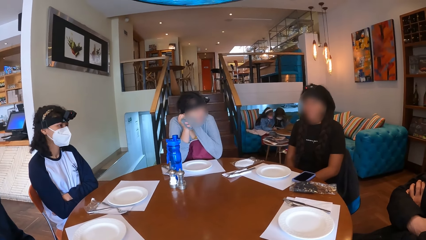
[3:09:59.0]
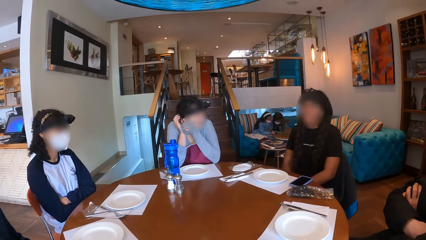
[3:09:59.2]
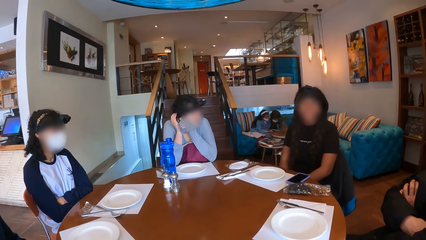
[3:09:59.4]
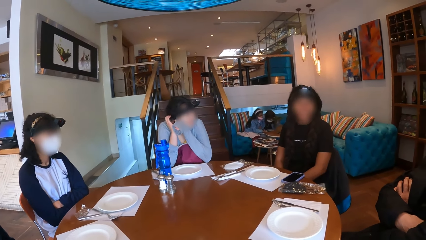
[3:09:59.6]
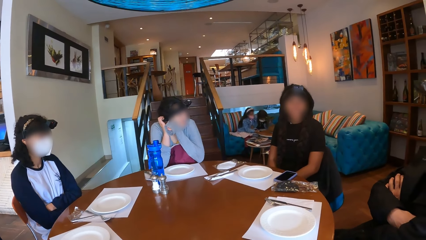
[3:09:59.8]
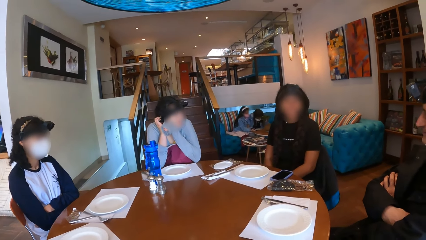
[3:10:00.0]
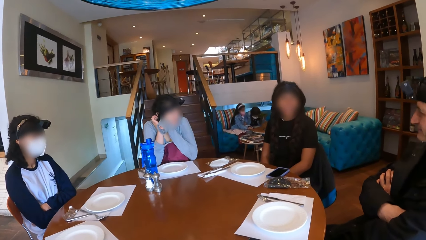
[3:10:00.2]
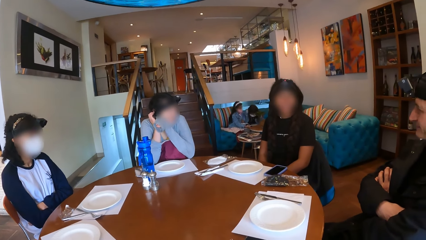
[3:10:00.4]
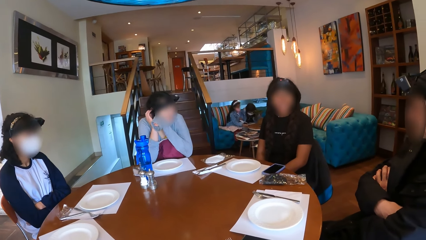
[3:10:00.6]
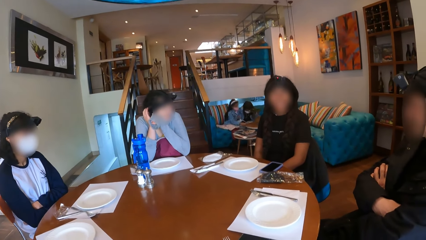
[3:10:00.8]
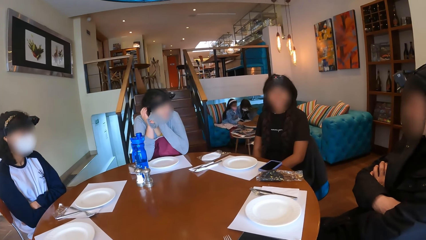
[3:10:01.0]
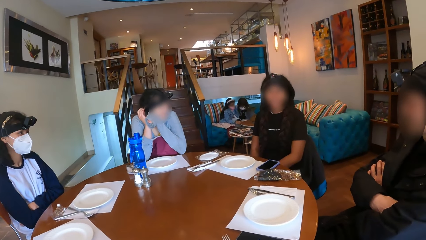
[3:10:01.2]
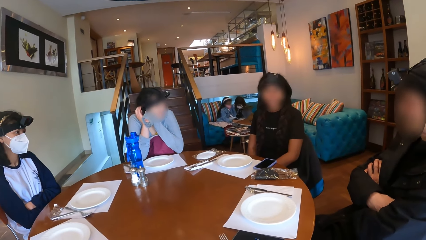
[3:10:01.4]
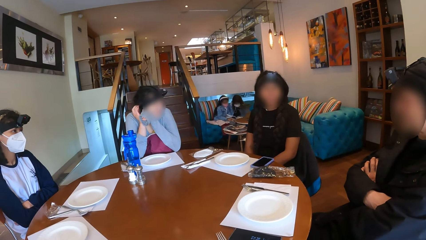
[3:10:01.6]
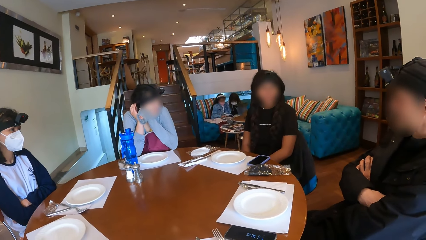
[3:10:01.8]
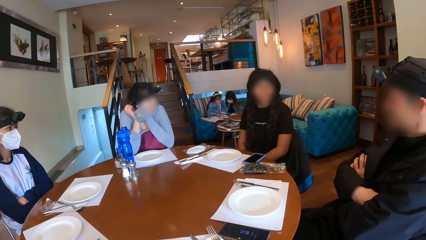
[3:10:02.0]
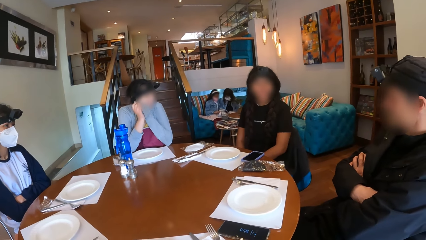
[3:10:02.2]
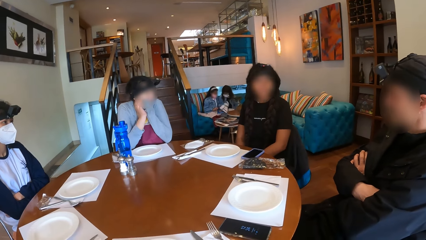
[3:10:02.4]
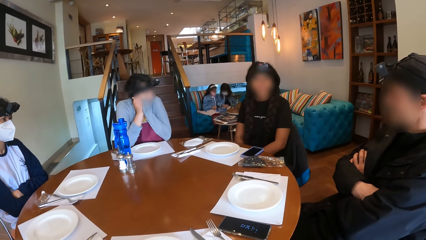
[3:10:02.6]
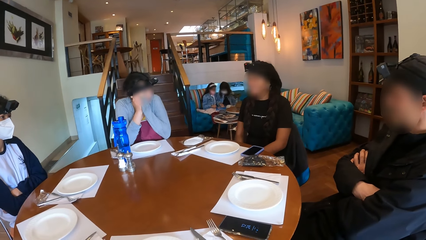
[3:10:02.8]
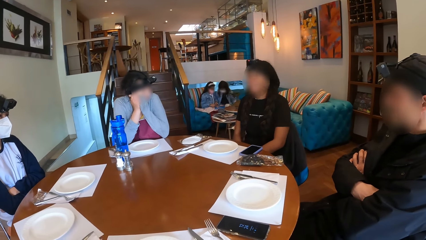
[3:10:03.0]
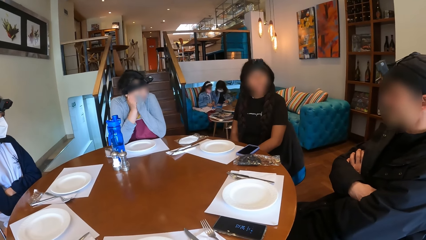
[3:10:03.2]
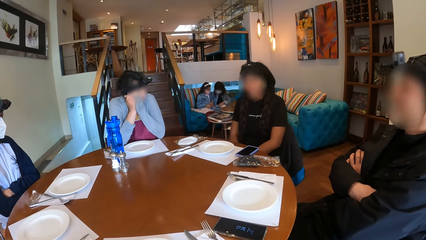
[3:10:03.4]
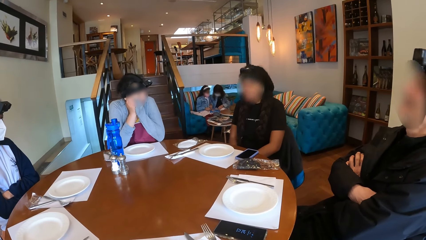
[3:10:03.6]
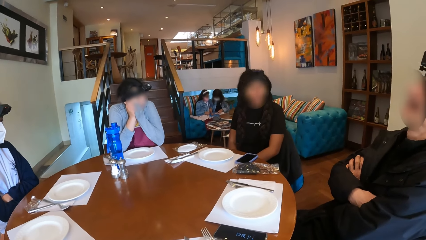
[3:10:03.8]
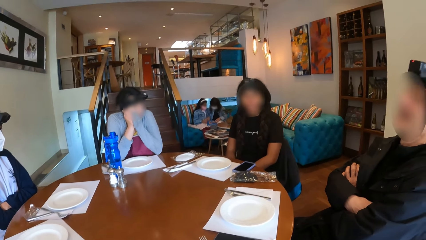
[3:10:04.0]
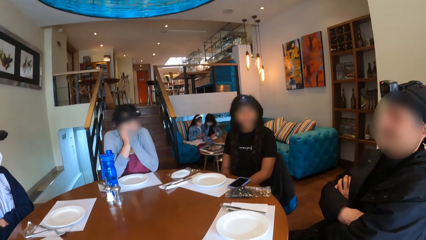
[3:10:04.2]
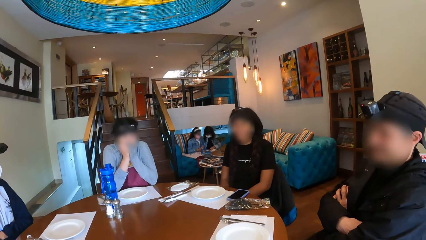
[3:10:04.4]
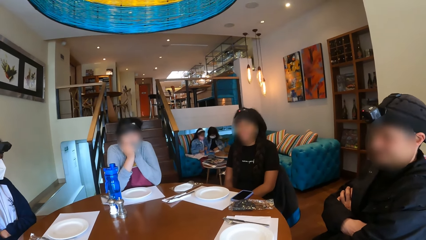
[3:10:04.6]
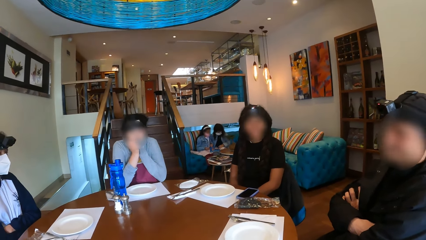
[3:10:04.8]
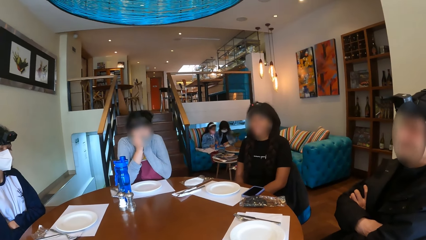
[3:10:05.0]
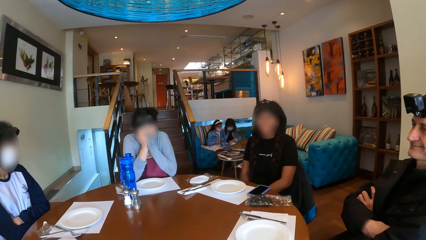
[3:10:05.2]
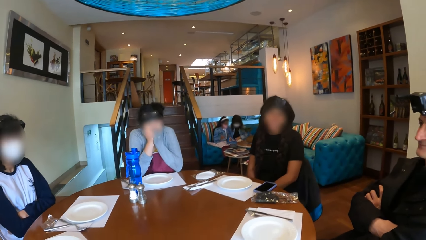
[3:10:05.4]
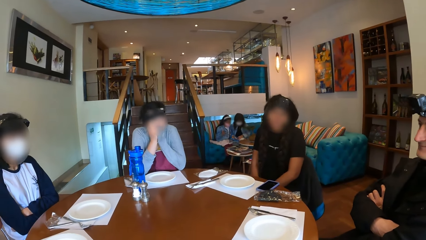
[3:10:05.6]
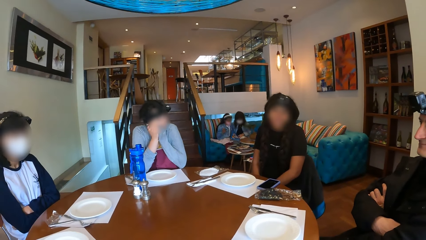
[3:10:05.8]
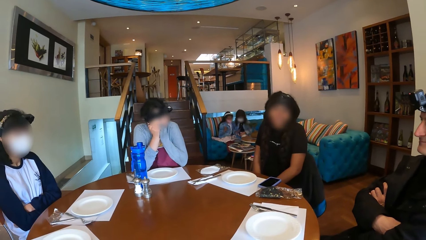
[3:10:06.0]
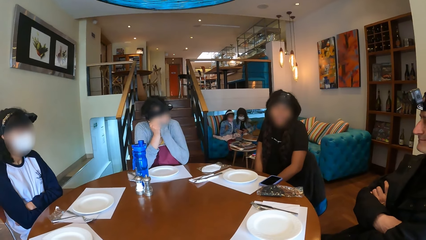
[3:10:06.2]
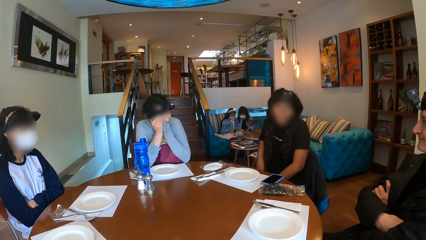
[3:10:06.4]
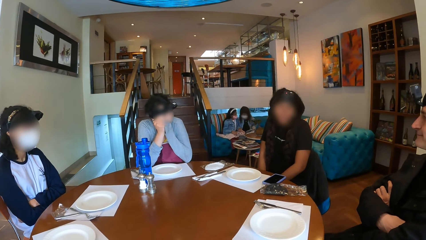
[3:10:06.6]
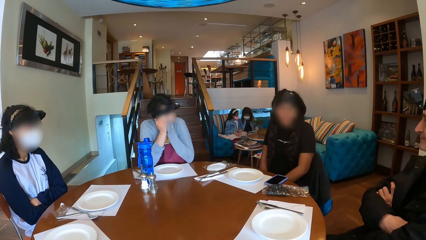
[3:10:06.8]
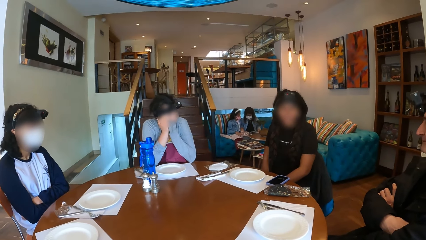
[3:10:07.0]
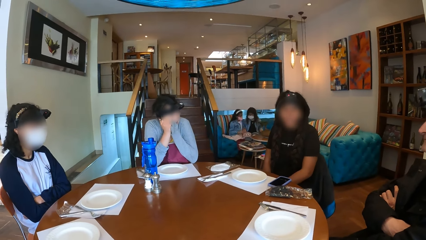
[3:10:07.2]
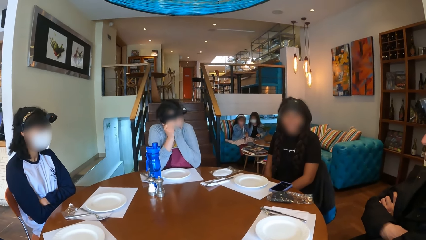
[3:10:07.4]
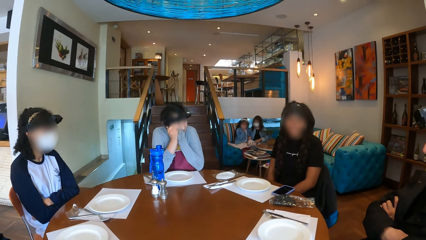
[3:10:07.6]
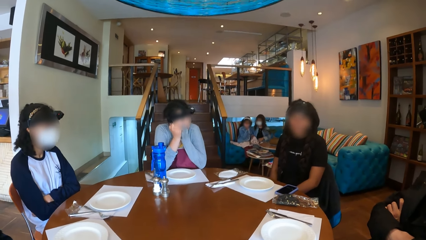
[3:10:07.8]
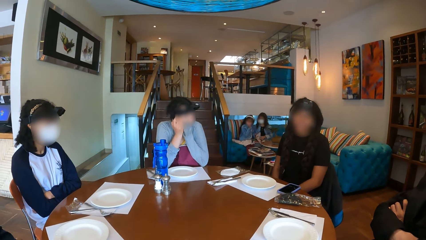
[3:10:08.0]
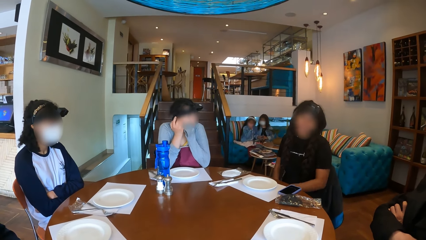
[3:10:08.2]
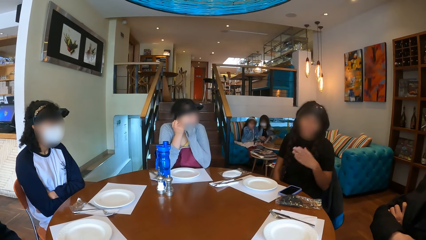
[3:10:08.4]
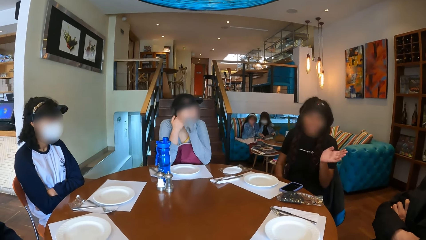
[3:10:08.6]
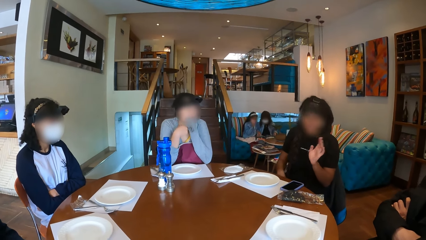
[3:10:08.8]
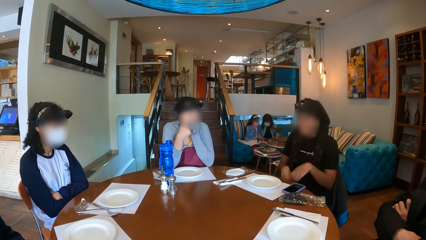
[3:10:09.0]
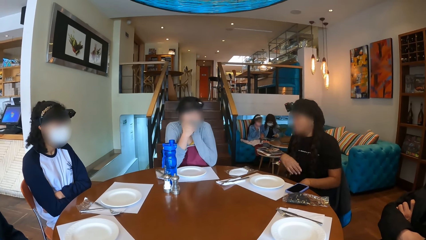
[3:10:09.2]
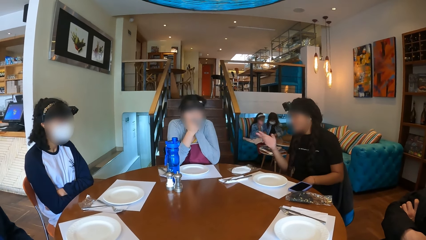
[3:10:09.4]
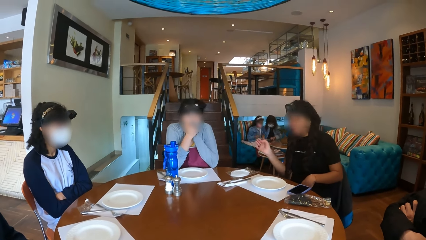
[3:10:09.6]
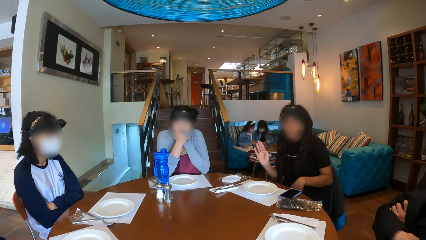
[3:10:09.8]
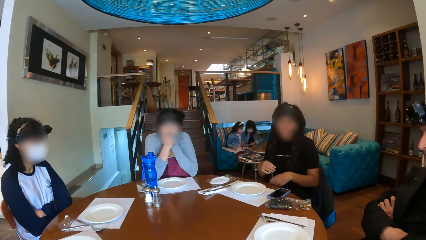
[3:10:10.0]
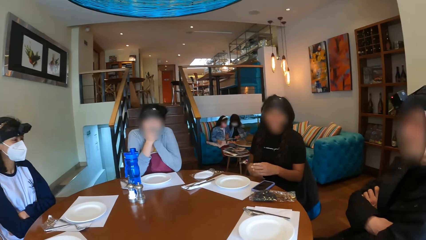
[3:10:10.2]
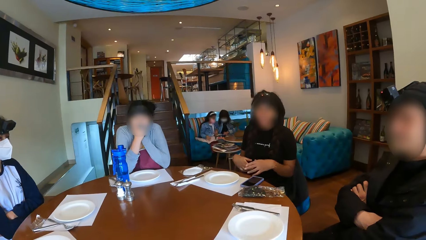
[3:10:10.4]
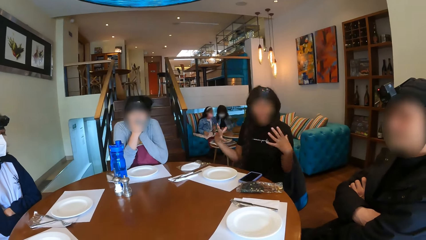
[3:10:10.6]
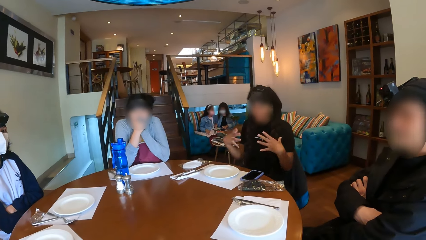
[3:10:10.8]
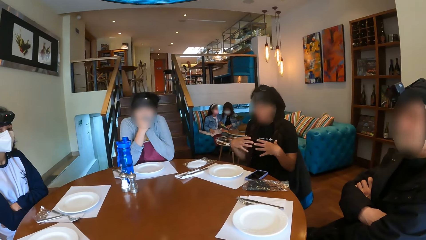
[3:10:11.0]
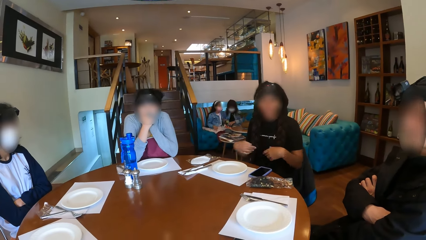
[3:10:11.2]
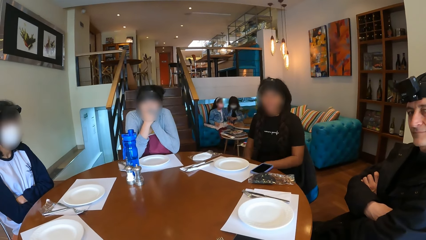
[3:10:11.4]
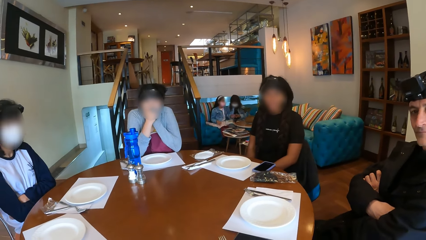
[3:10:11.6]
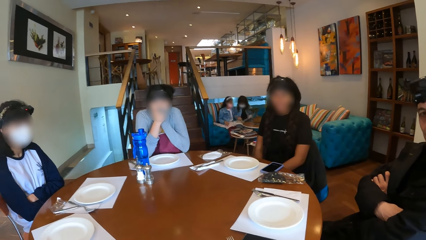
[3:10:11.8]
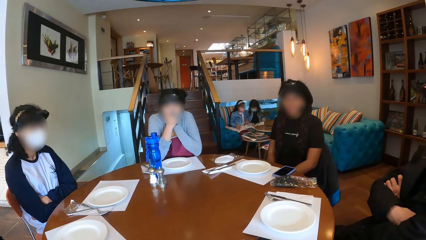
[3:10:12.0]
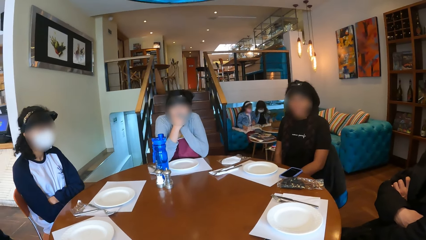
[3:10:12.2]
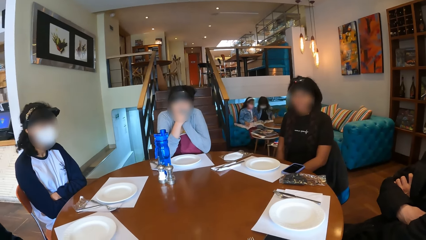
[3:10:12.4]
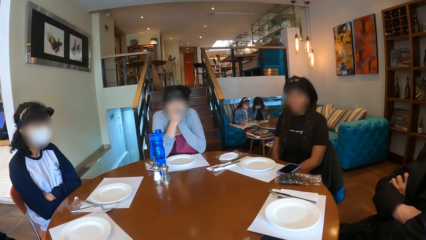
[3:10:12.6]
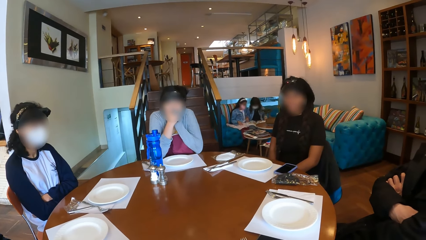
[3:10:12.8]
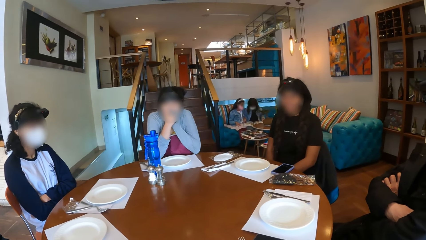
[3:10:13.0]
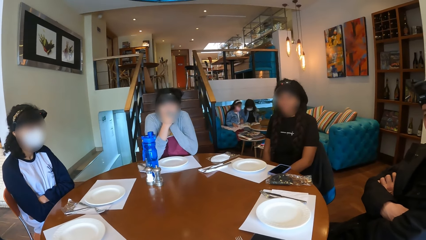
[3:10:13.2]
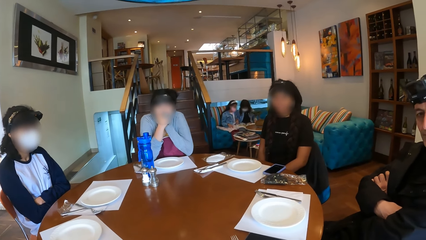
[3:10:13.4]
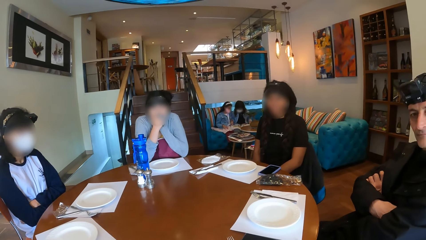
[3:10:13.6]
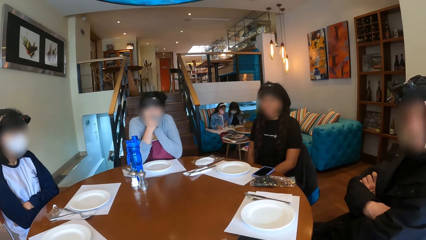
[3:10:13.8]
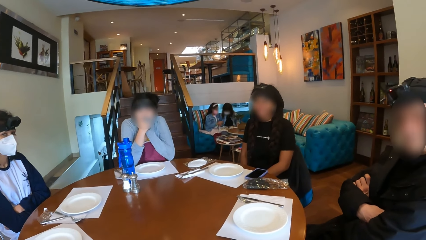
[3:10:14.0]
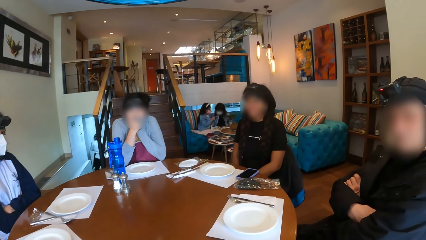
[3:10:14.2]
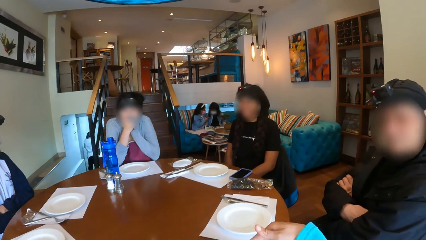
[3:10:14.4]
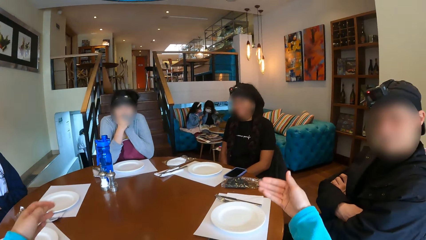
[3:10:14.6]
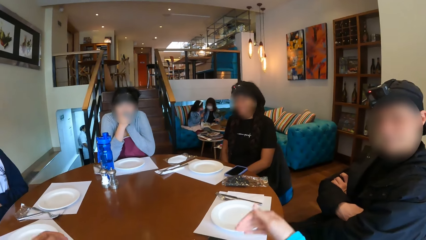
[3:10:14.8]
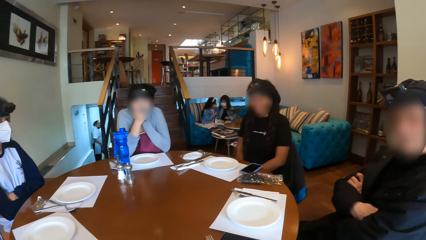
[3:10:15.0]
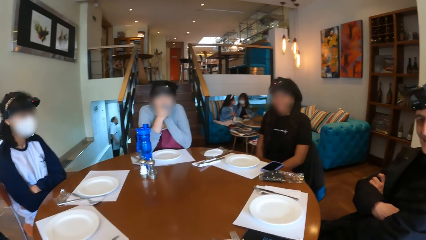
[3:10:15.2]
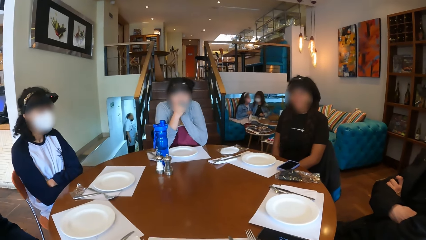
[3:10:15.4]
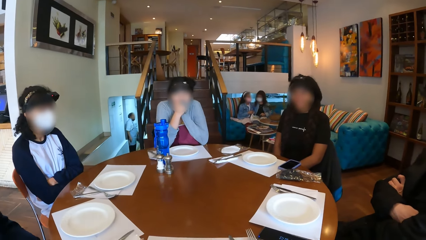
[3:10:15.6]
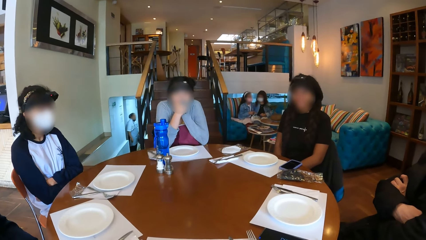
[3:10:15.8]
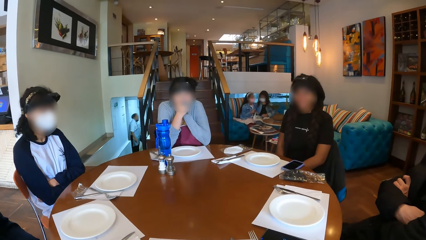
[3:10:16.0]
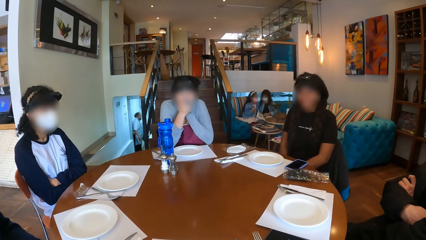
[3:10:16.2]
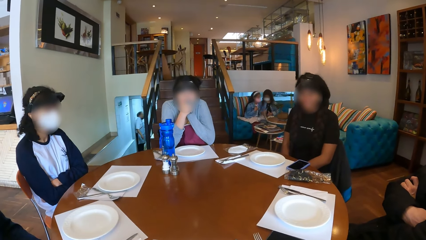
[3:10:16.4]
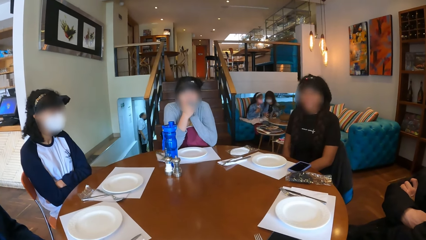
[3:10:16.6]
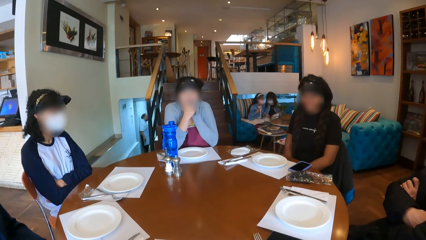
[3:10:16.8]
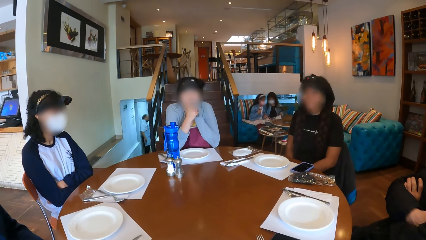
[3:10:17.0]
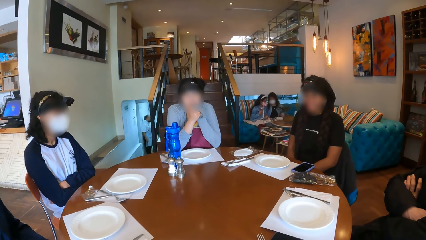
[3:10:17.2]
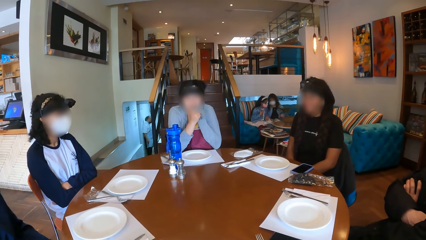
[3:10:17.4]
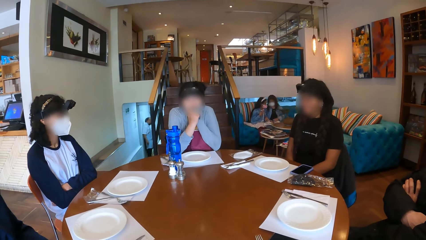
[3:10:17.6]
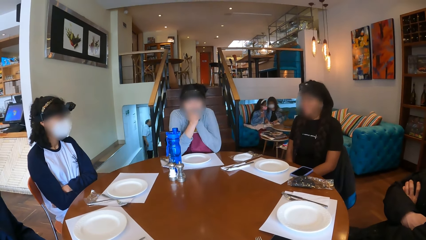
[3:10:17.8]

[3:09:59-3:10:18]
A man interacts with a lady and two other ladies. The first lady makes gestures. The camera wearer moves her hands.
